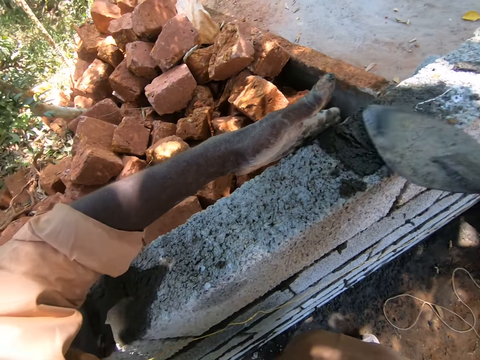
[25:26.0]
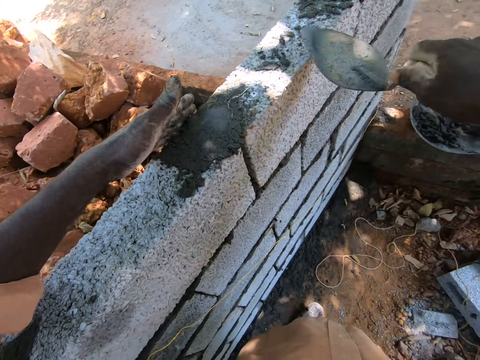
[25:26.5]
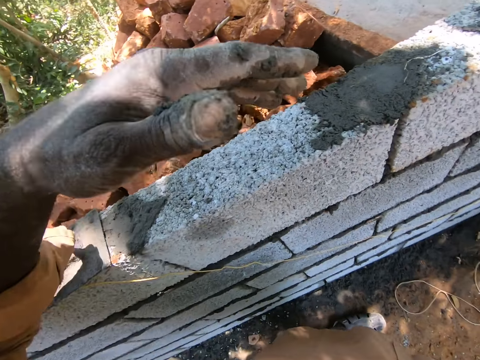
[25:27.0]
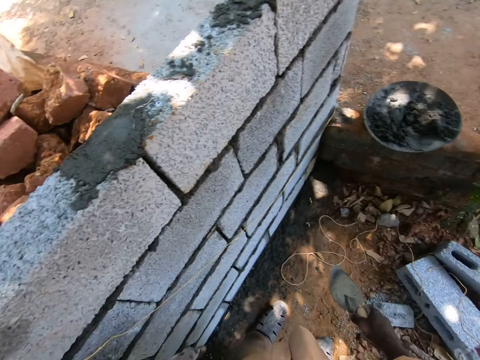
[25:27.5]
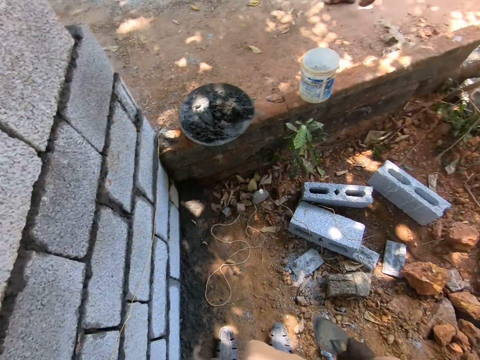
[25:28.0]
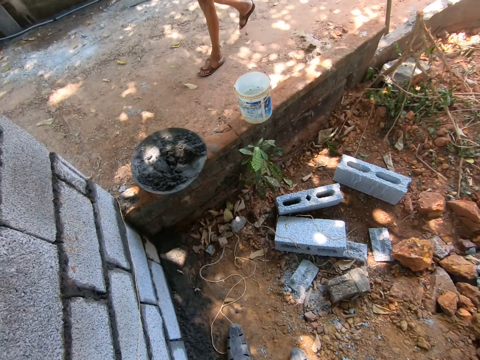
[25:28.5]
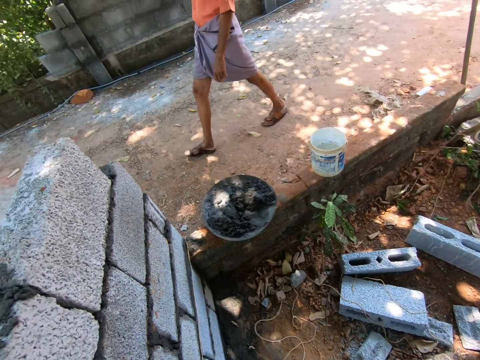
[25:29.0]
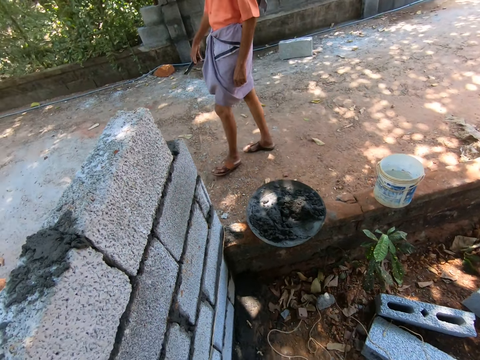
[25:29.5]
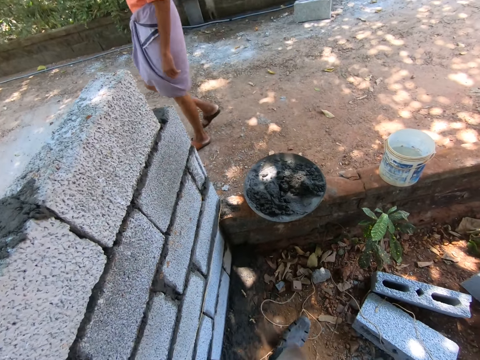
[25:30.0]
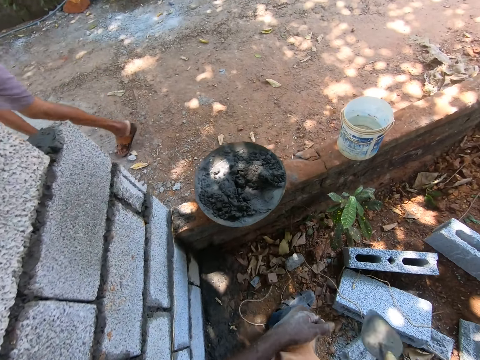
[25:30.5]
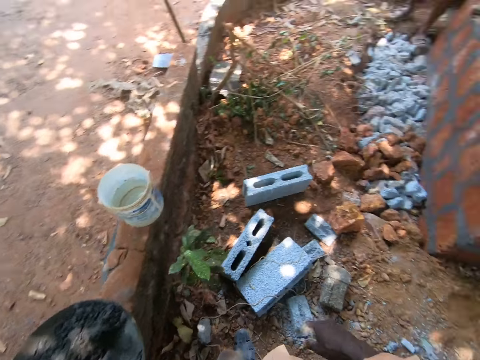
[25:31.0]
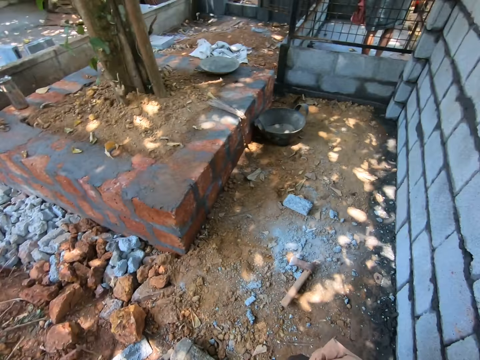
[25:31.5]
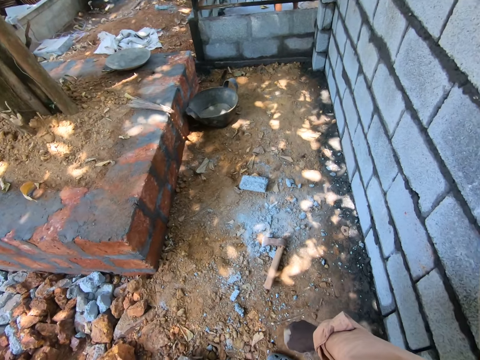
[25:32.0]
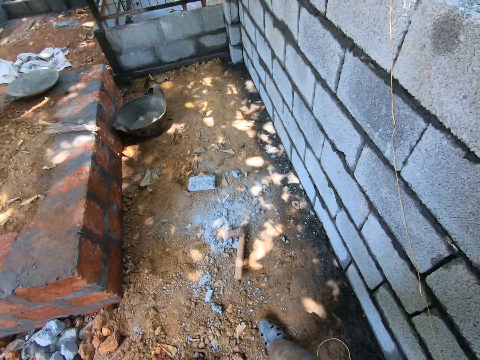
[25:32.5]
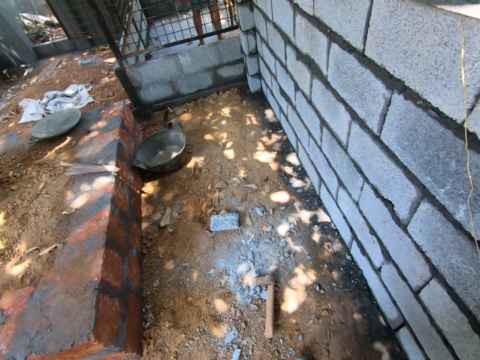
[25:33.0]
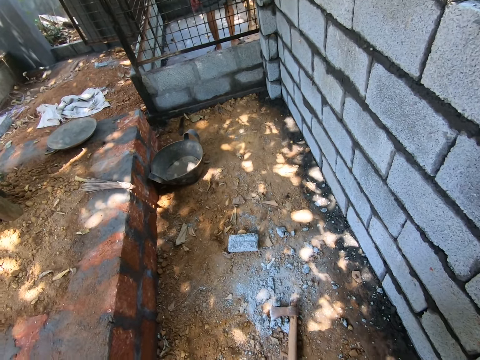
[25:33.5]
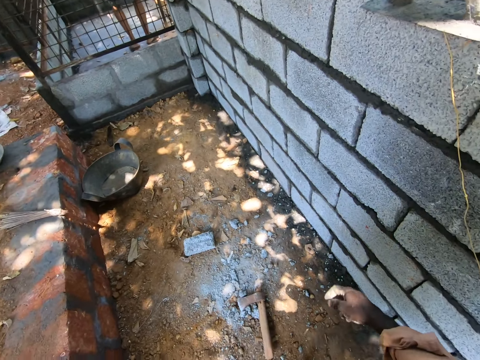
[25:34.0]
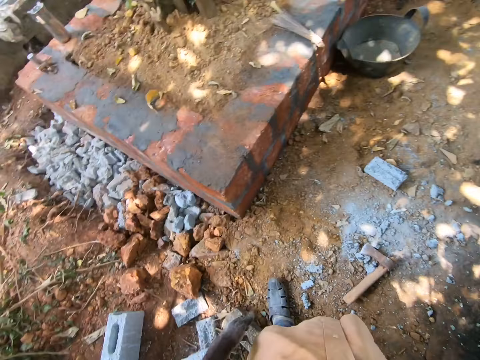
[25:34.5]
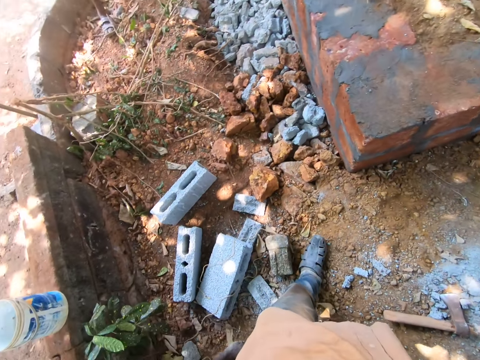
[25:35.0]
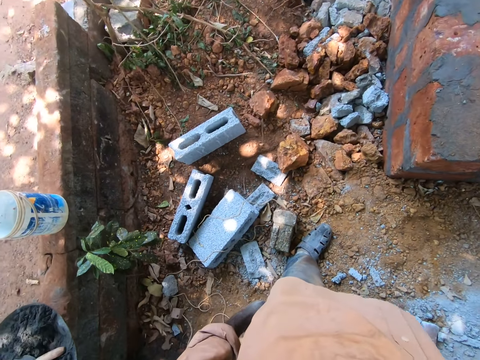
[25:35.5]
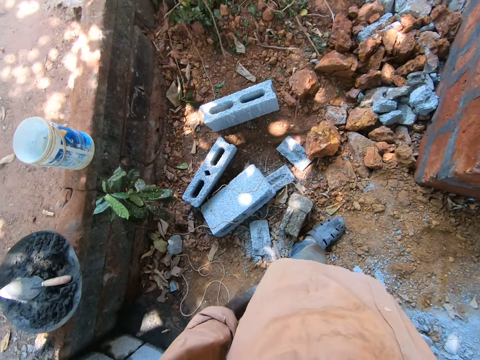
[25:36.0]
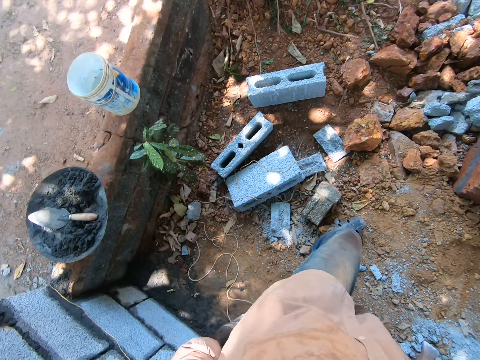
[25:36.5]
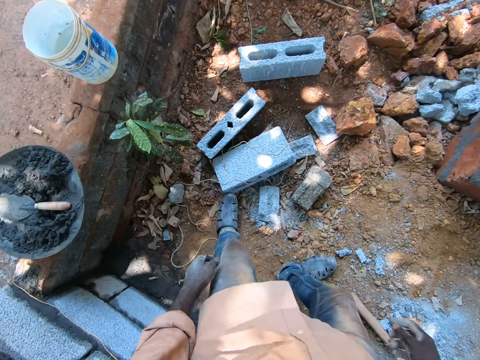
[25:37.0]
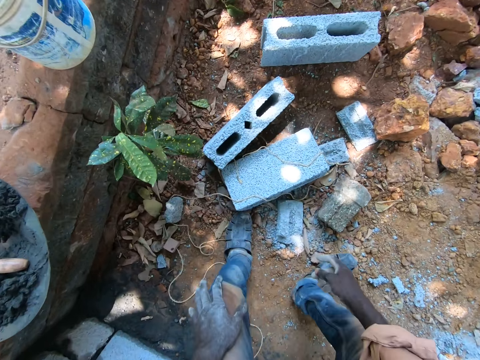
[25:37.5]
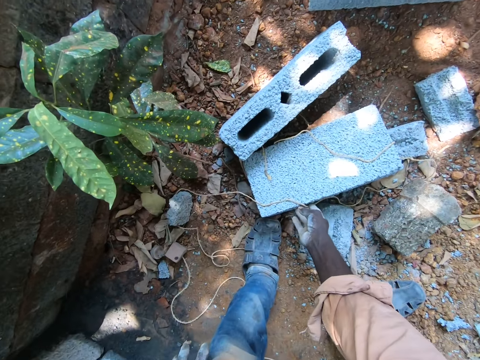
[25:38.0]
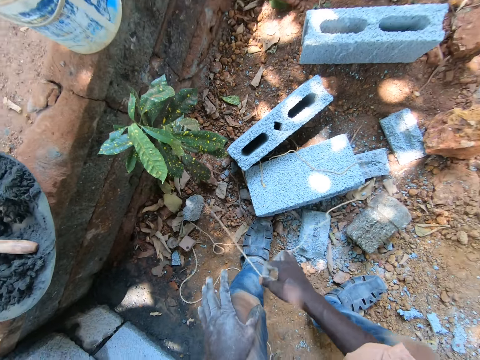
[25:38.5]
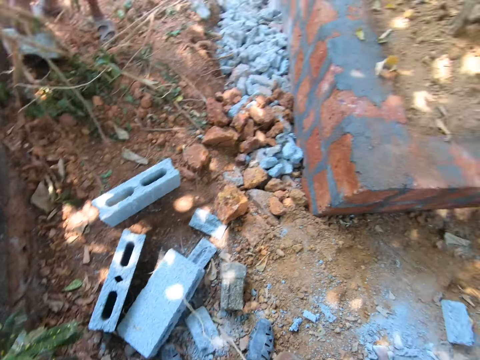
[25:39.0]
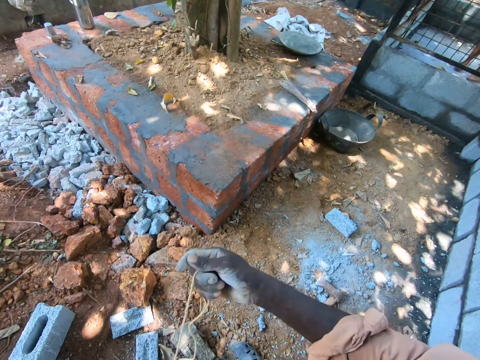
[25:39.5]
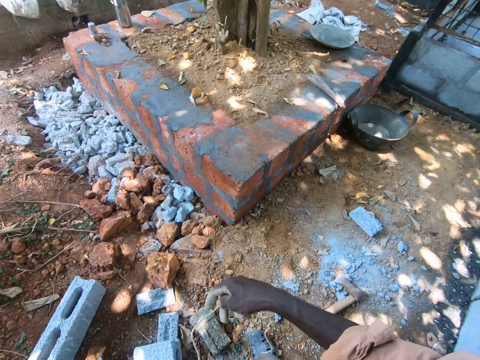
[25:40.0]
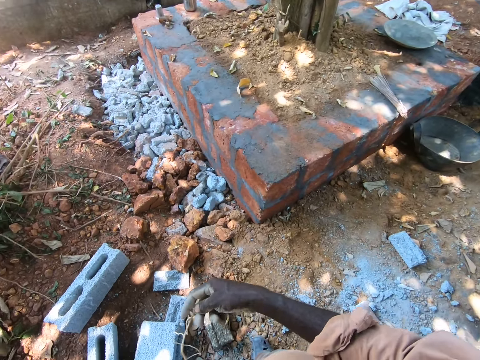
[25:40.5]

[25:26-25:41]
The camera wearer looks around the construction site. They pick up a rope.

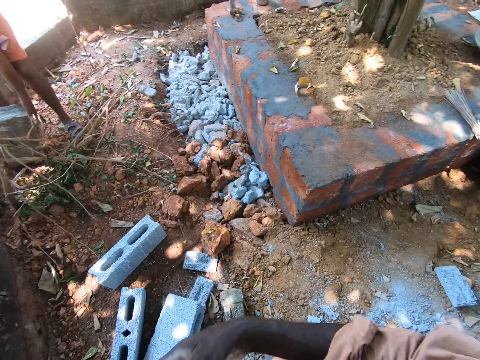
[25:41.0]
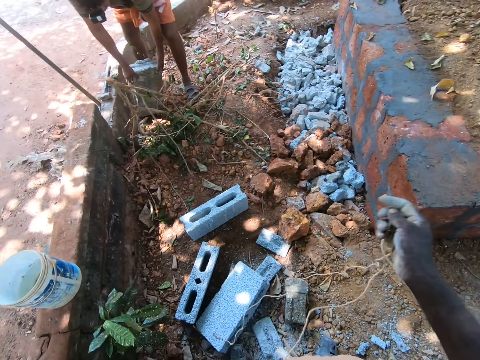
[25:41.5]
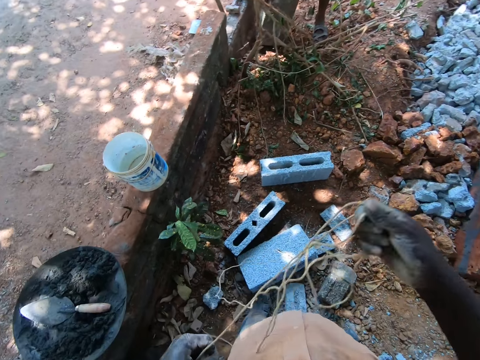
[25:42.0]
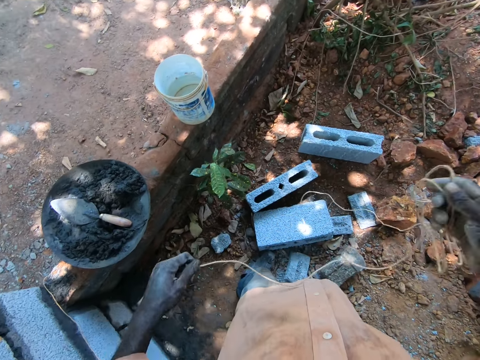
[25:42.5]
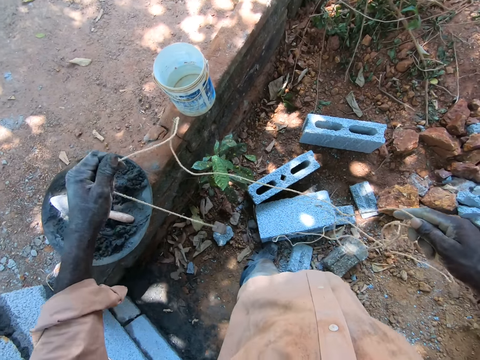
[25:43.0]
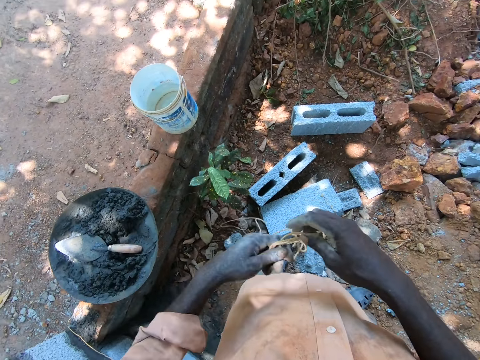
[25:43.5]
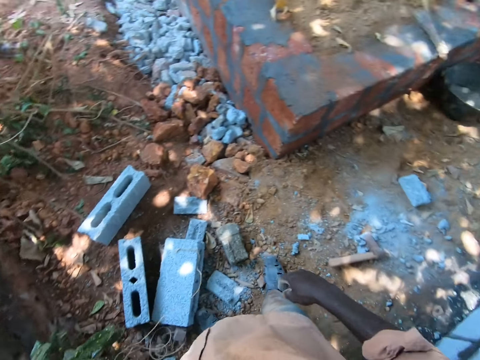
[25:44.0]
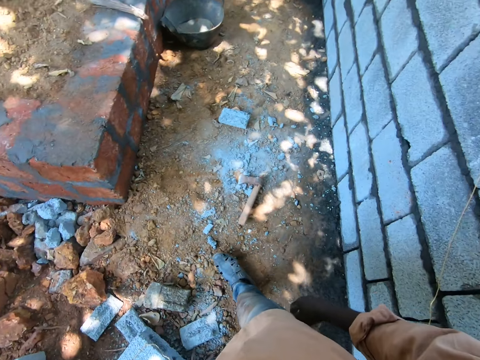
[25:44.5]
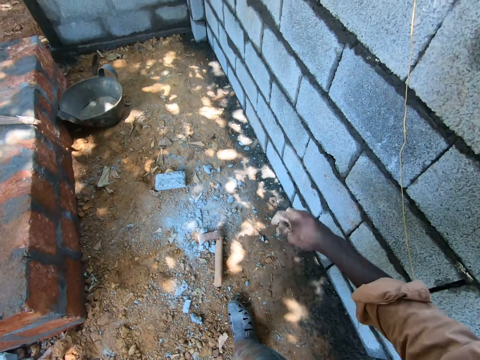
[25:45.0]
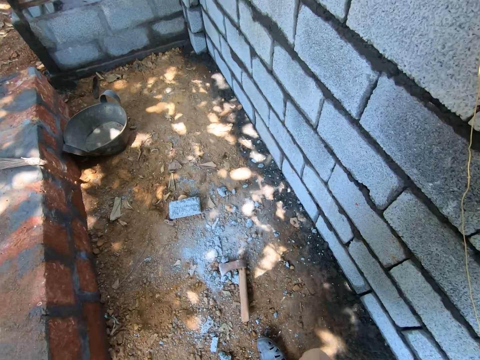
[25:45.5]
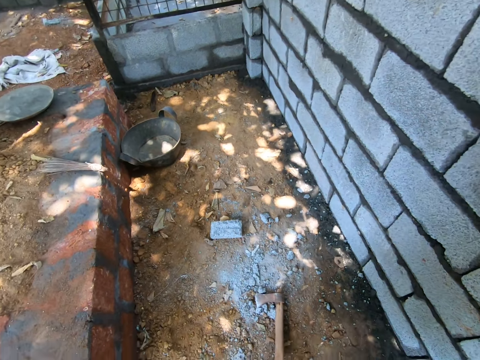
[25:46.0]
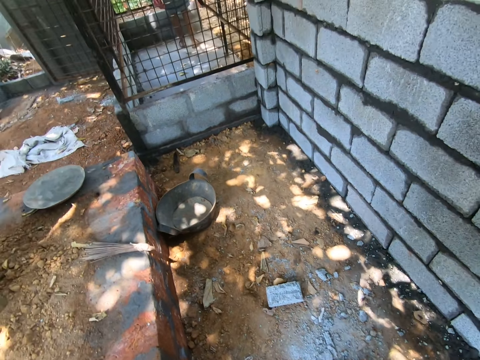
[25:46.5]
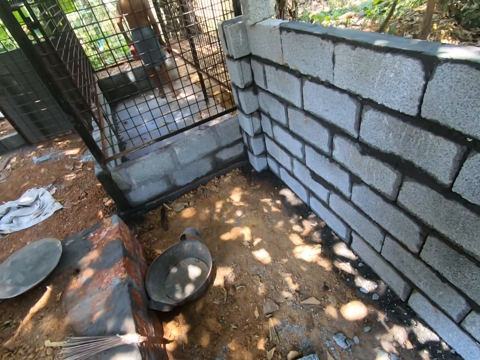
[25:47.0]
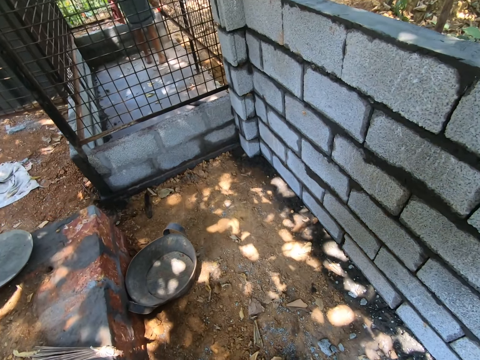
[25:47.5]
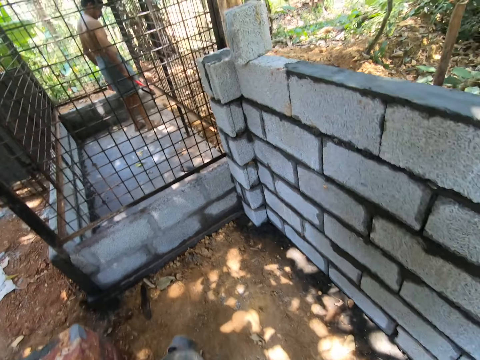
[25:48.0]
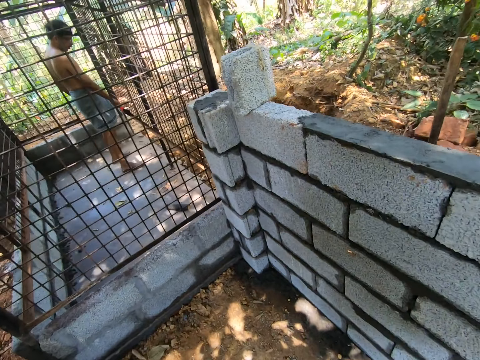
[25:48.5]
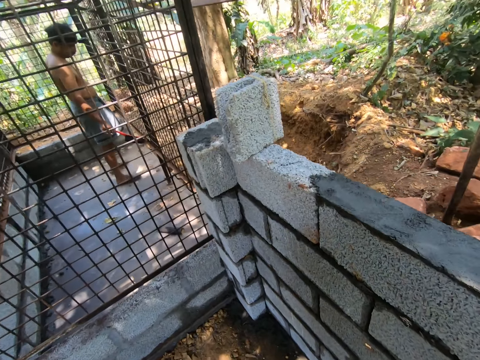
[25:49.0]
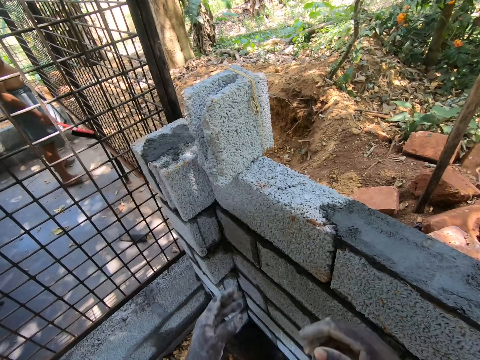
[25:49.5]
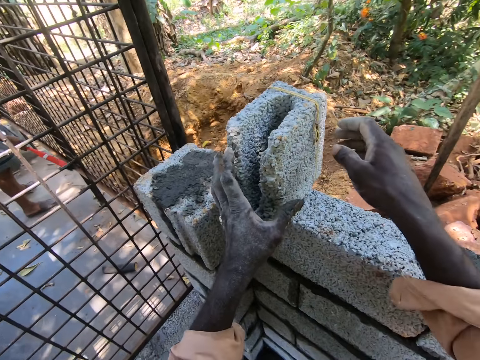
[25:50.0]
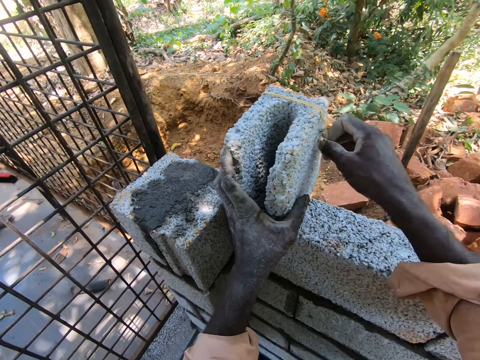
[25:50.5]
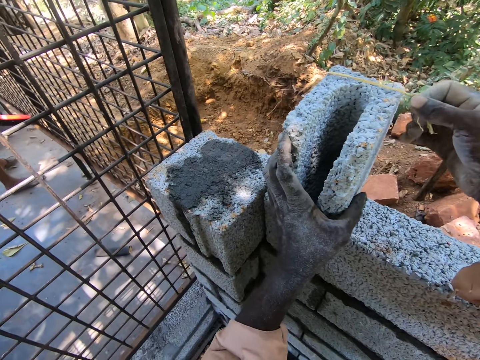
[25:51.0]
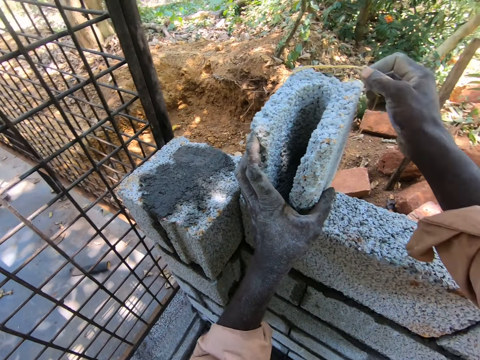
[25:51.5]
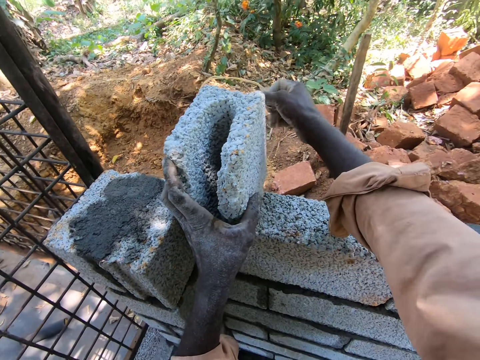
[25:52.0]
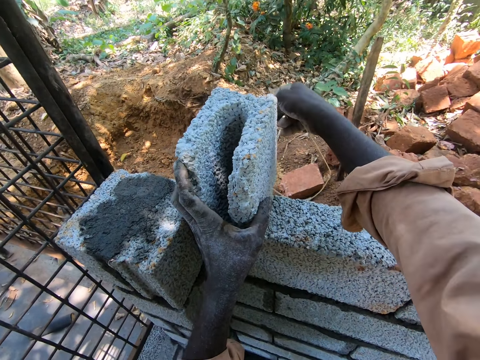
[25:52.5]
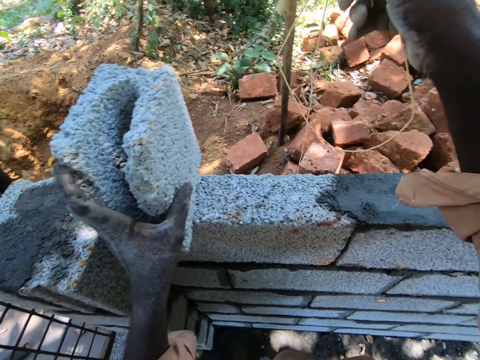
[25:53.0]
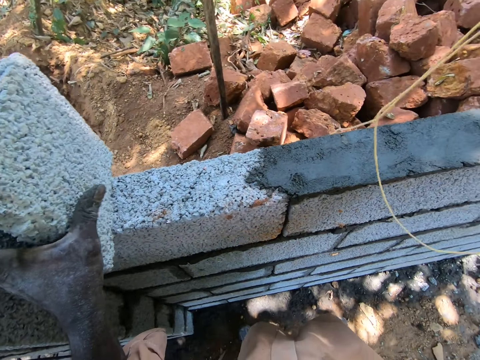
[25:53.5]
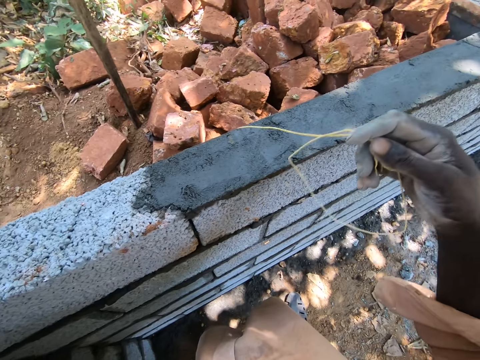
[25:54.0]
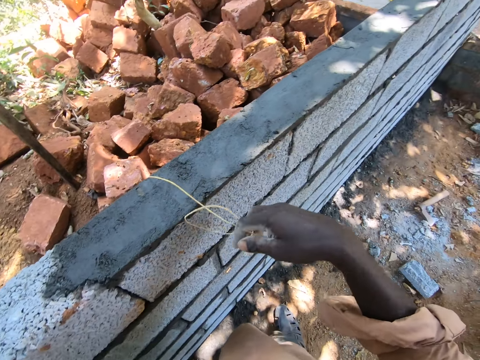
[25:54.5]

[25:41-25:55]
The camera wearer pulls the rope. They drop the rope. They walk around the construction site. They pull a thread from the brick. They untie the rope.
